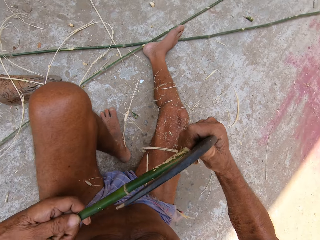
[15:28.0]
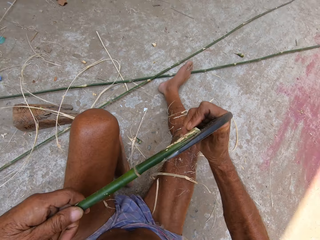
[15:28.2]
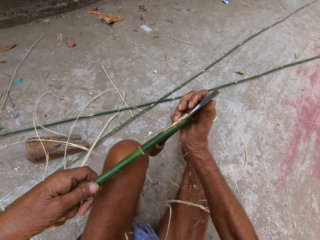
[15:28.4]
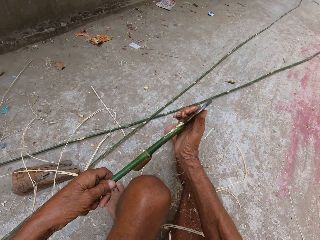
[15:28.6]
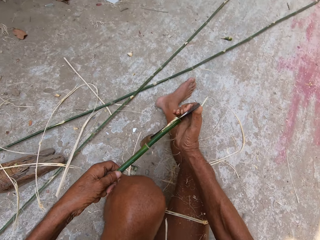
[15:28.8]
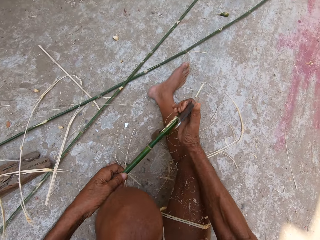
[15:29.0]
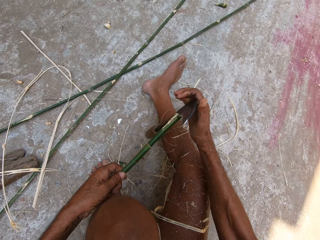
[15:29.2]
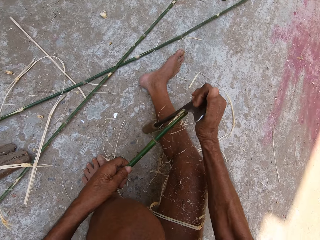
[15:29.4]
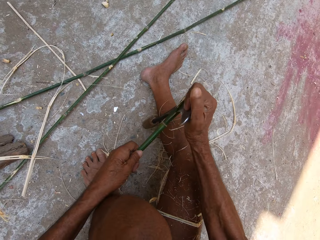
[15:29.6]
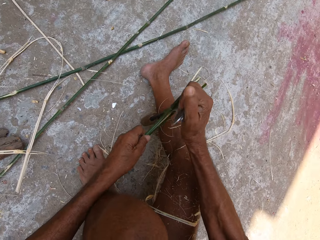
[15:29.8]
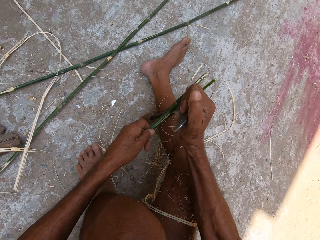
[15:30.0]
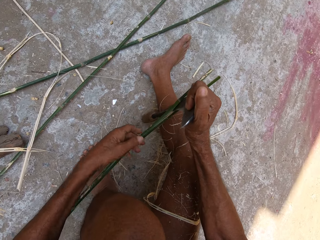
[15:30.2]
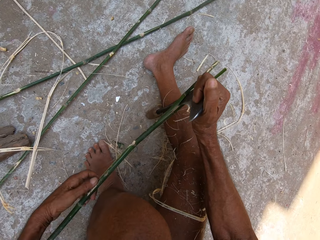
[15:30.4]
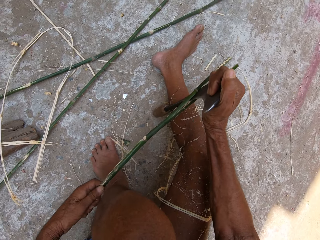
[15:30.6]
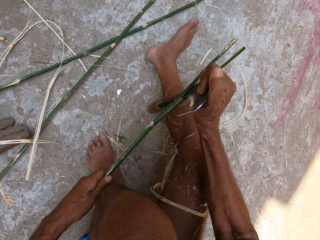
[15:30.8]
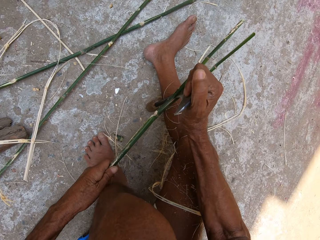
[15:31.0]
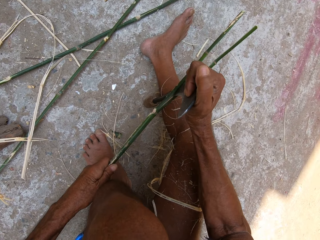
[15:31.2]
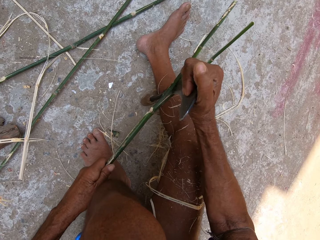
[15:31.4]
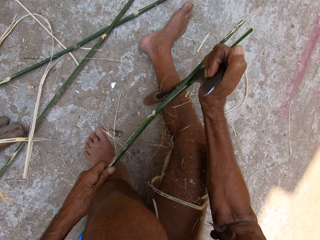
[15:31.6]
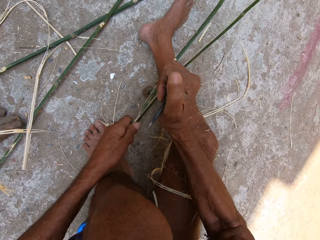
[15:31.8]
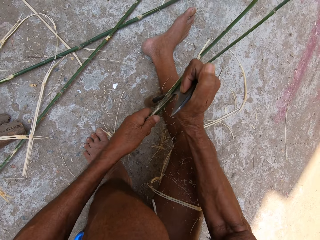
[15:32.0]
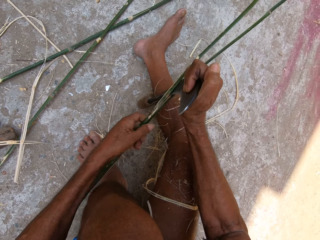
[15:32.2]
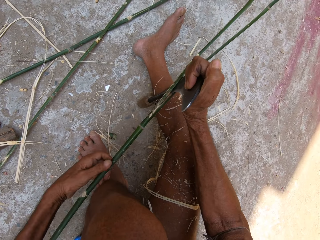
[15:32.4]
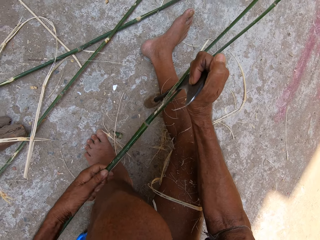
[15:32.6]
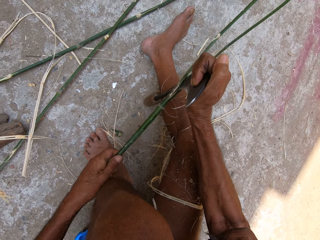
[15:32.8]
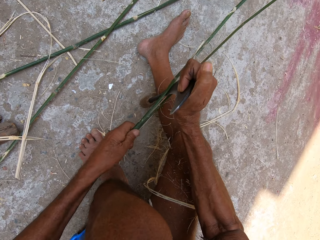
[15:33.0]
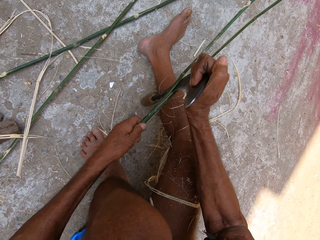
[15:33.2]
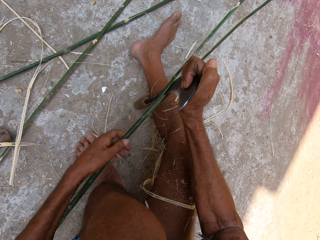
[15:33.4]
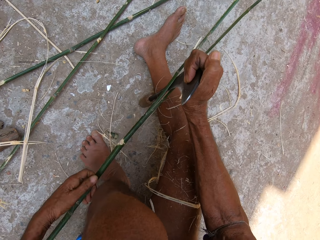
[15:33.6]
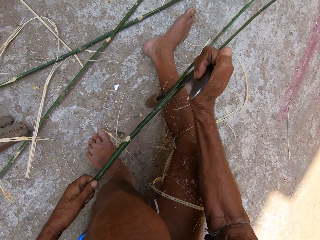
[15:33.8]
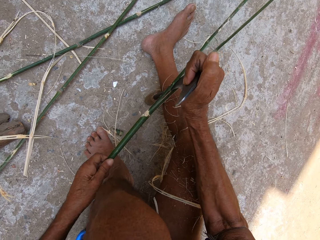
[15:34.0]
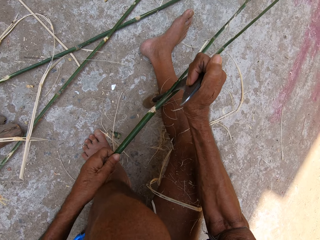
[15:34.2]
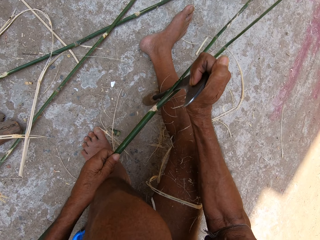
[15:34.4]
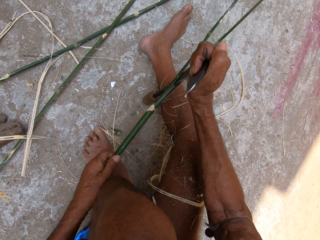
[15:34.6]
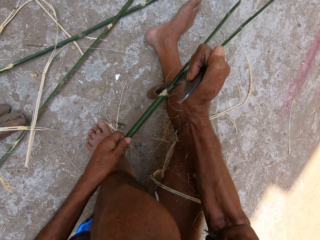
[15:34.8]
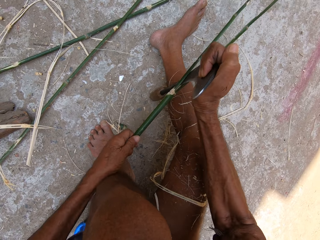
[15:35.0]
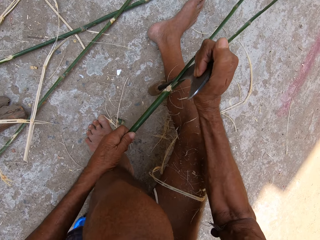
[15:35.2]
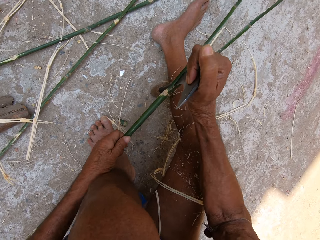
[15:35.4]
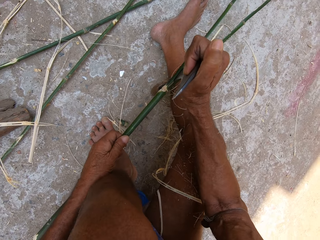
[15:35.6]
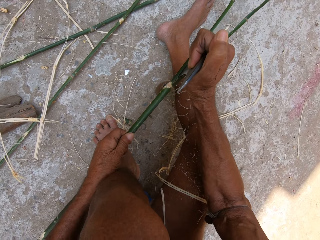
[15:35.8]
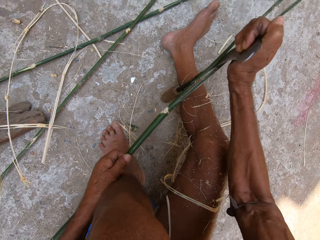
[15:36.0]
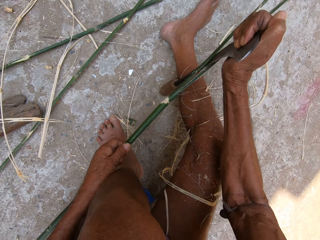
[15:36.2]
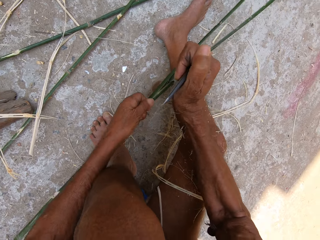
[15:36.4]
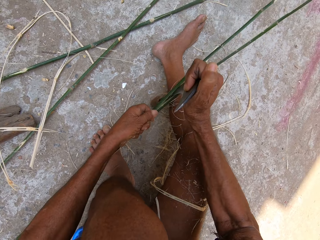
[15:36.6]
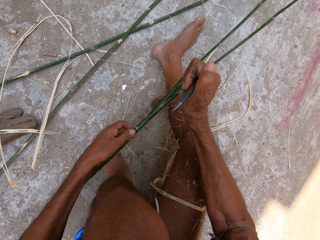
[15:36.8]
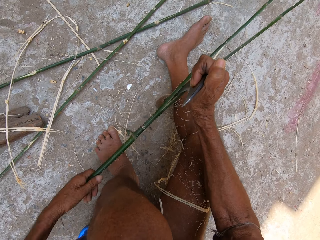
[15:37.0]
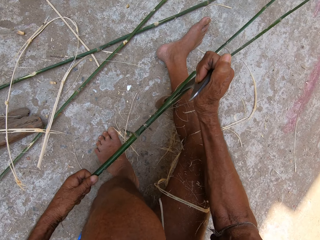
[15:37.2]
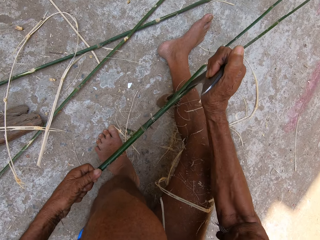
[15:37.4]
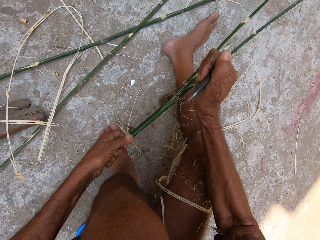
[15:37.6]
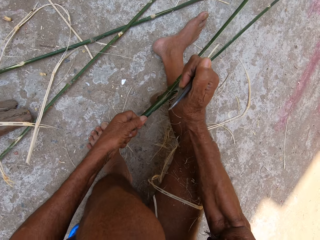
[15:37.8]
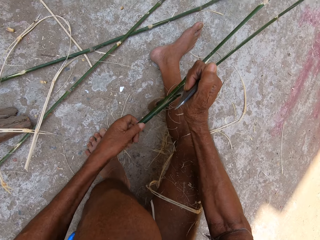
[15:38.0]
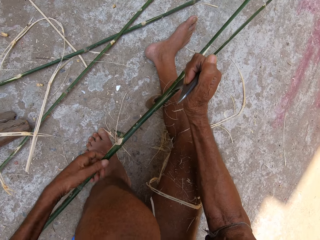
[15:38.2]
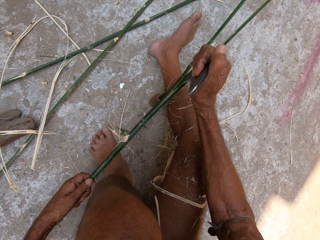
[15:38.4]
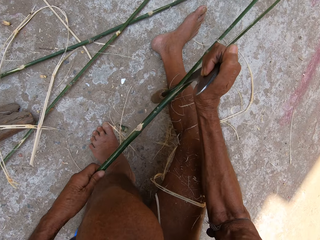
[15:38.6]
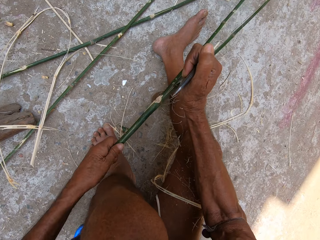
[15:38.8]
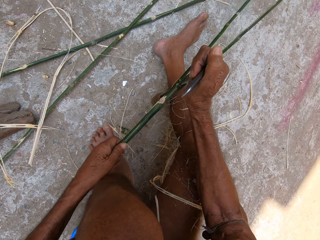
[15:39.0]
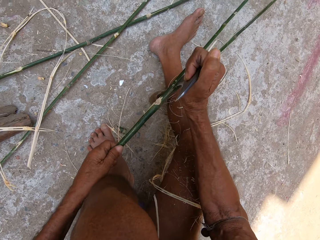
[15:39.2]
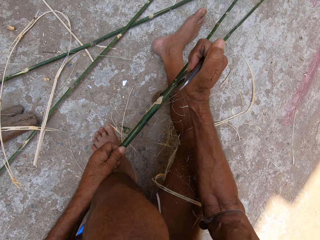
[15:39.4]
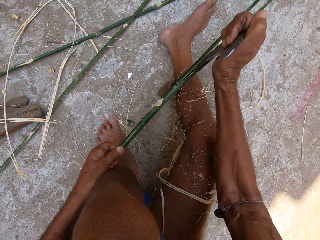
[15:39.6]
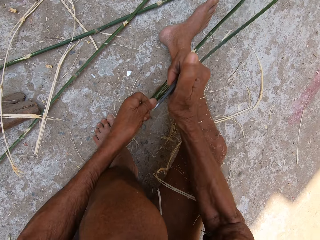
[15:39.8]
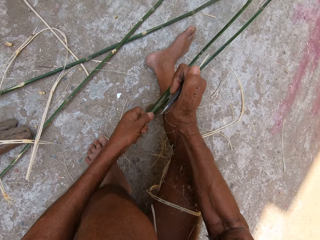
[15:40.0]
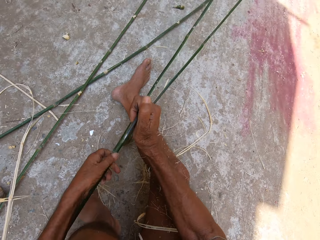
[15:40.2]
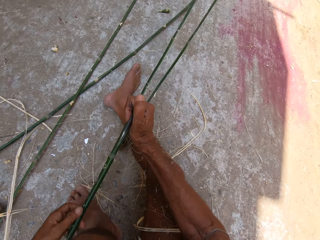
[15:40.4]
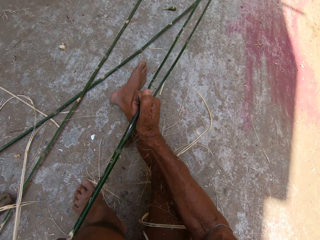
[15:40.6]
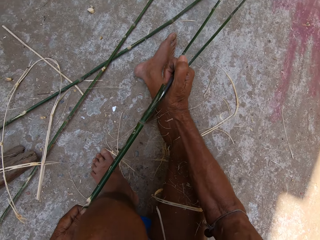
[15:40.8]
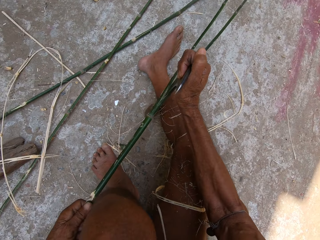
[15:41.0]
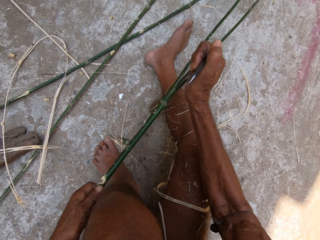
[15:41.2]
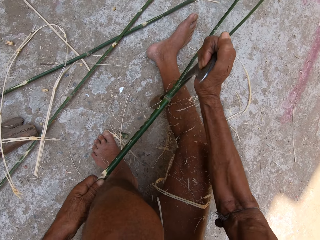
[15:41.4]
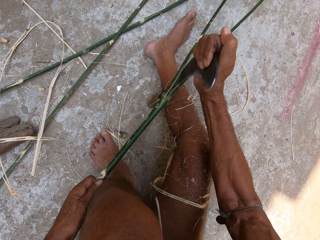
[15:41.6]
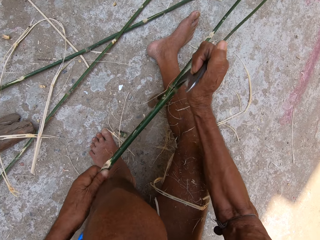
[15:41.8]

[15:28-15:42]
The camera wearer slices the stick with the hand sickle in his right hand. He holds the stick with his left hand. He pushes the stick. He slices the stick with the hand sickle in his right hand.

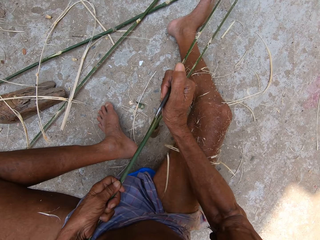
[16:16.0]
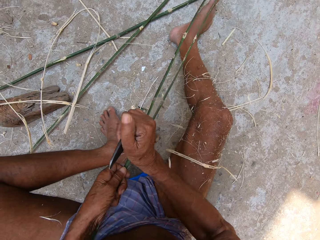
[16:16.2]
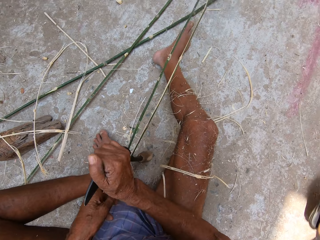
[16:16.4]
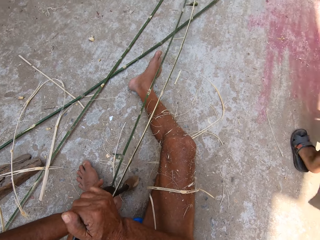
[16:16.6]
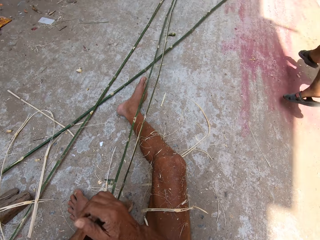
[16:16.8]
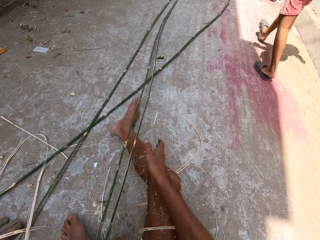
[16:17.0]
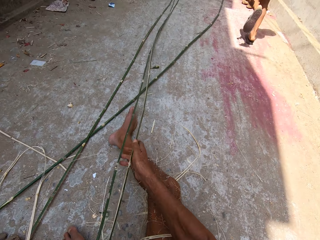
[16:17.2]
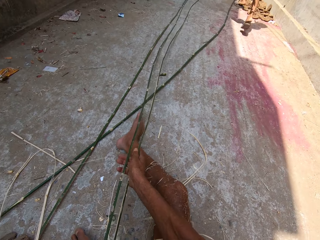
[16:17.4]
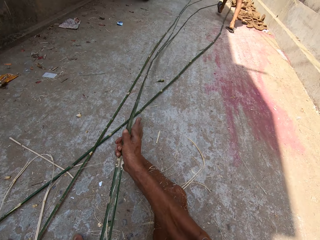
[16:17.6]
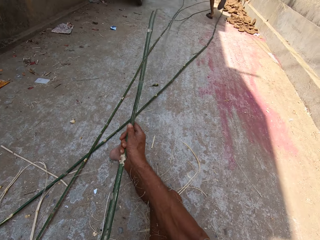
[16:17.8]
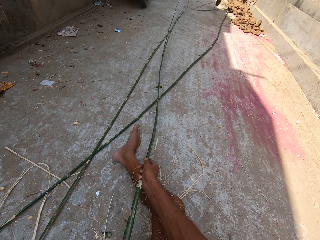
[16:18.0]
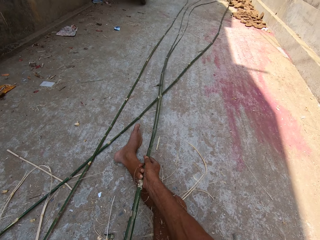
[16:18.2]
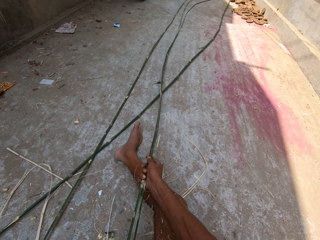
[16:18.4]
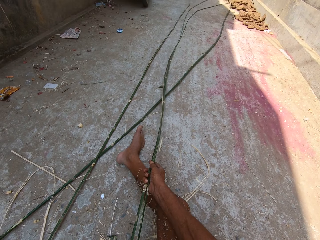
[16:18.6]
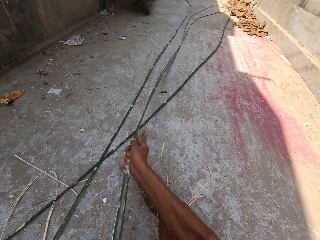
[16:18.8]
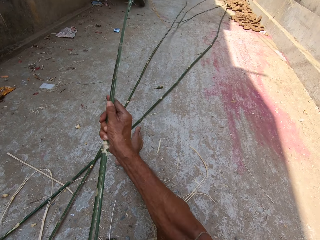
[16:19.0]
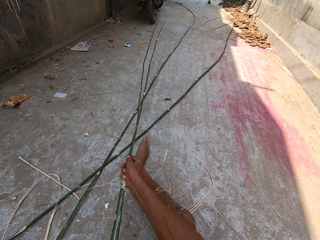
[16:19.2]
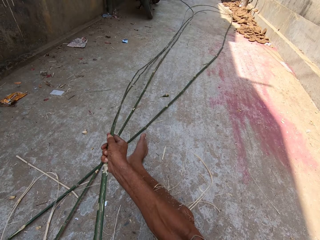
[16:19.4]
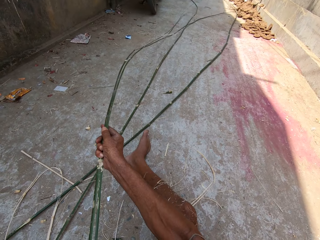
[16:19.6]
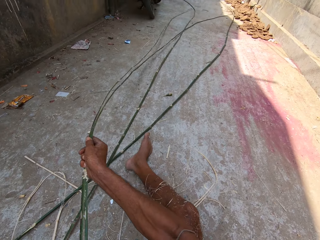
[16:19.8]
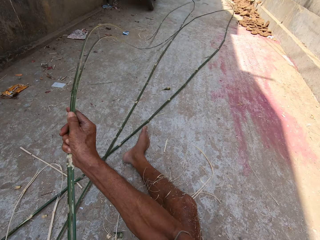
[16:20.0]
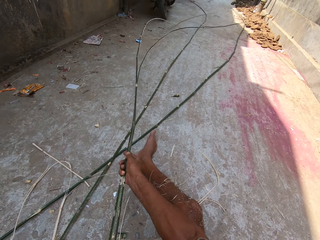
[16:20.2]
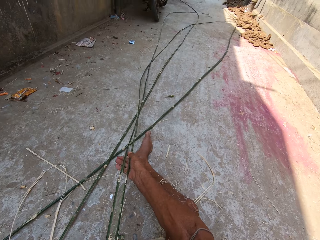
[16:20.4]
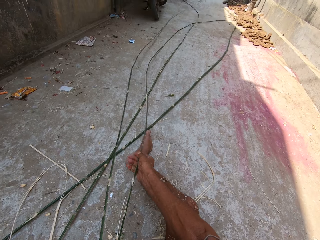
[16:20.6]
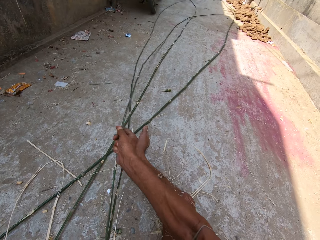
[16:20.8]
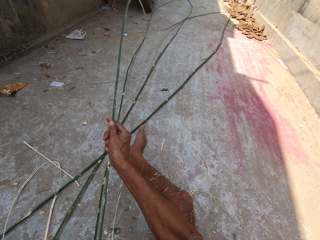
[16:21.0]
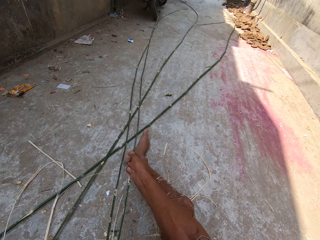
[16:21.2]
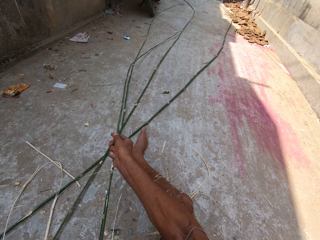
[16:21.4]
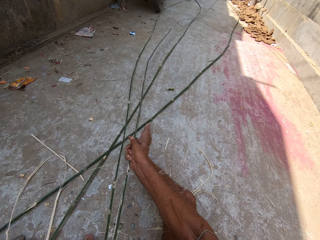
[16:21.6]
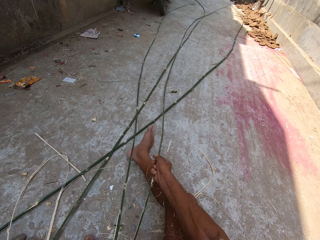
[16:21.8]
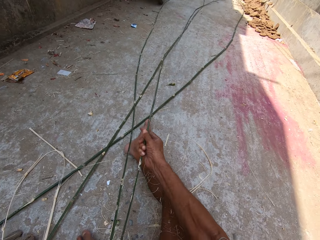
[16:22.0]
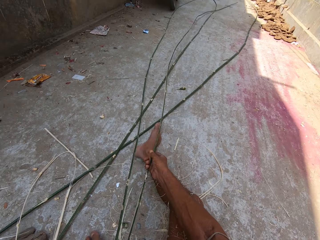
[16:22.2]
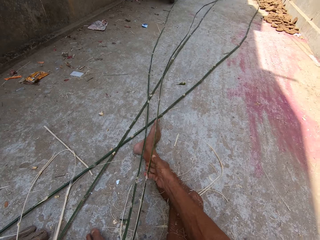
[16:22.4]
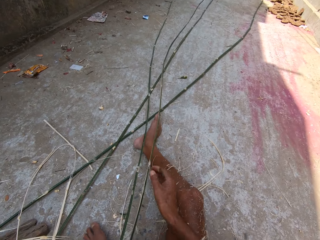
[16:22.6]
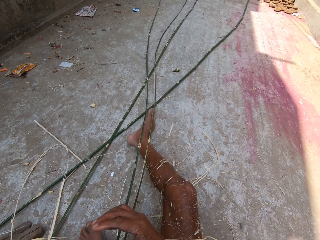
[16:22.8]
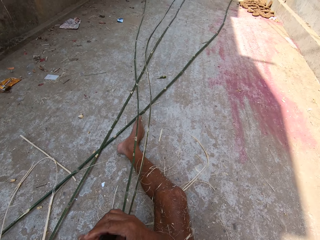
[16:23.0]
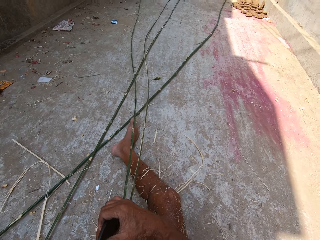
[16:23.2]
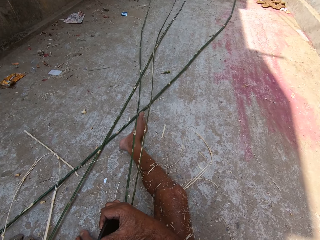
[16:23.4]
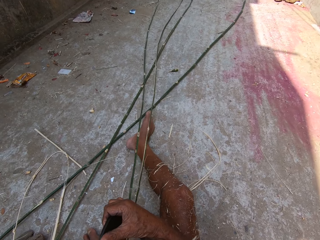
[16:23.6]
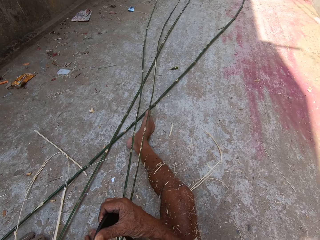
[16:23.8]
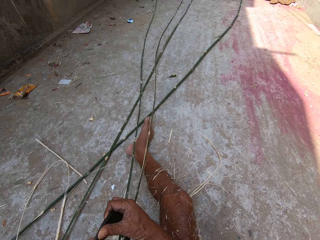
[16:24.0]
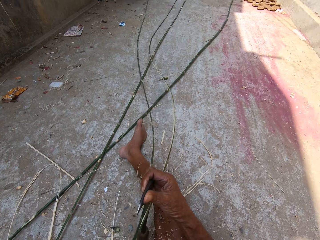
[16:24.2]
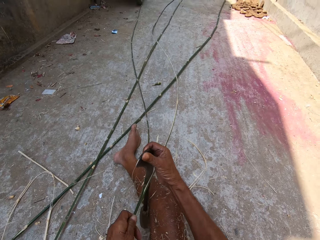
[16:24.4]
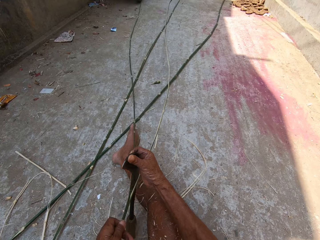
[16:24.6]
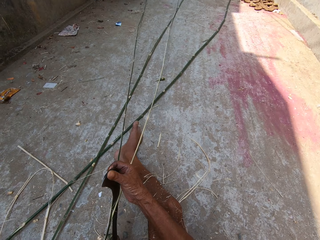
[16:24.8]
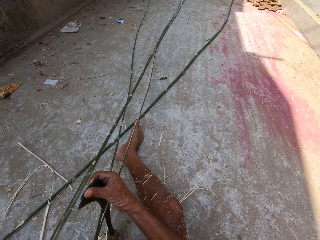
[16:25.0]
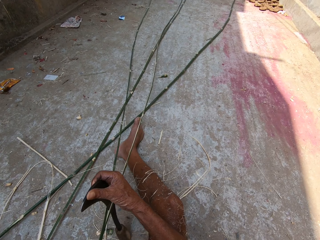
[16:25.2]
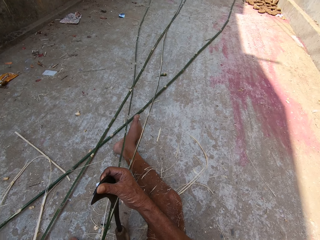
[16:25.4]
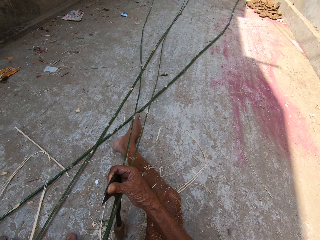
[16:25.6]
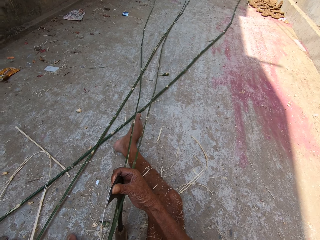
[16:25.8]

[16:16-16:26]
A boy runs past the camera wearer. The camera wearer adjusts the sliced sticks with his right hand.
